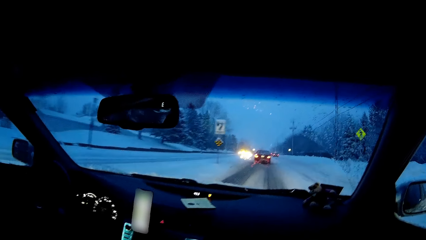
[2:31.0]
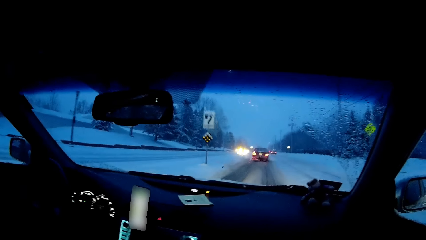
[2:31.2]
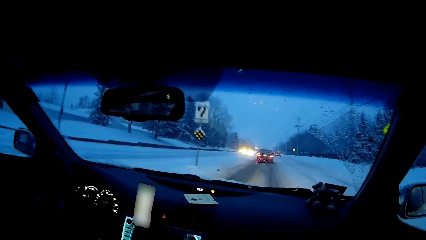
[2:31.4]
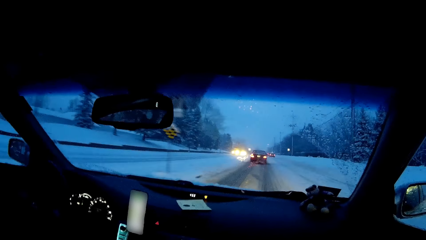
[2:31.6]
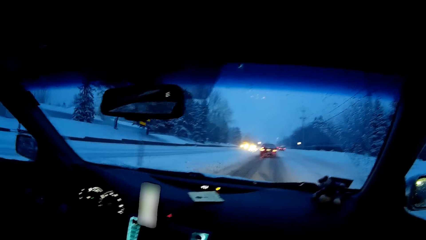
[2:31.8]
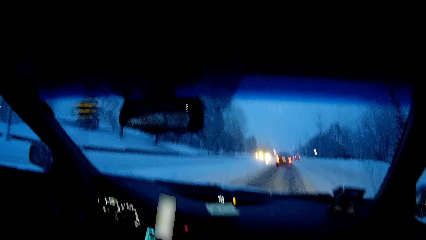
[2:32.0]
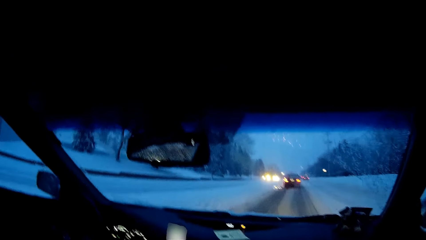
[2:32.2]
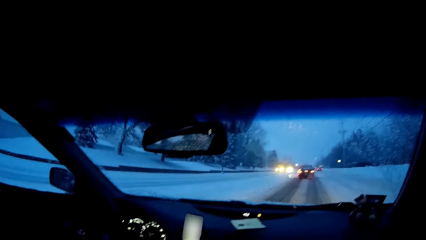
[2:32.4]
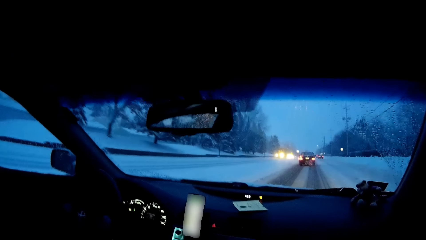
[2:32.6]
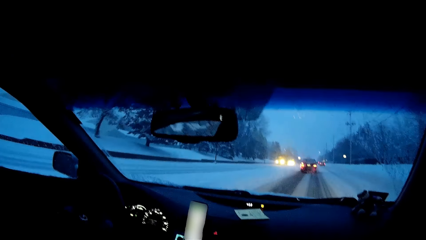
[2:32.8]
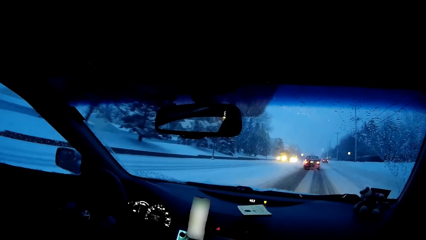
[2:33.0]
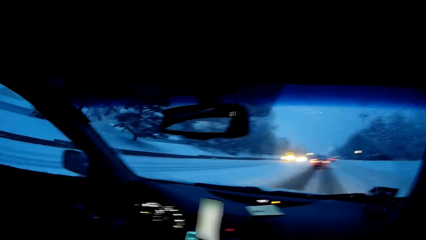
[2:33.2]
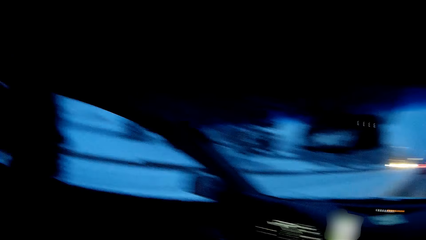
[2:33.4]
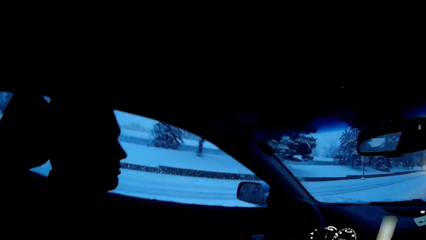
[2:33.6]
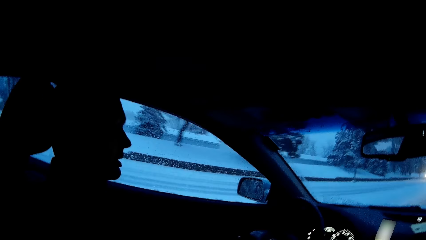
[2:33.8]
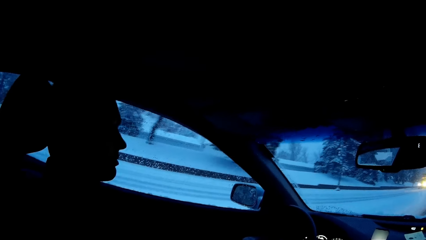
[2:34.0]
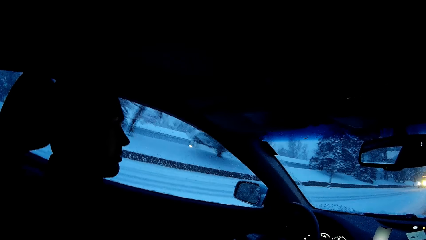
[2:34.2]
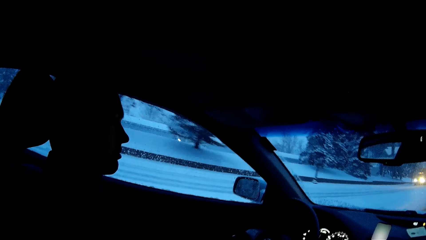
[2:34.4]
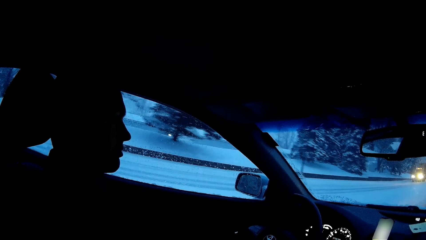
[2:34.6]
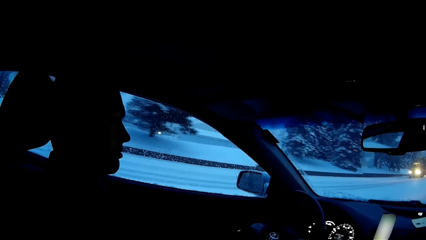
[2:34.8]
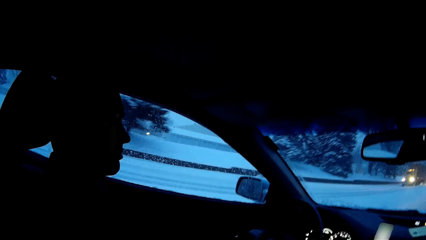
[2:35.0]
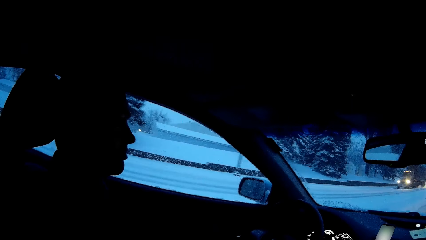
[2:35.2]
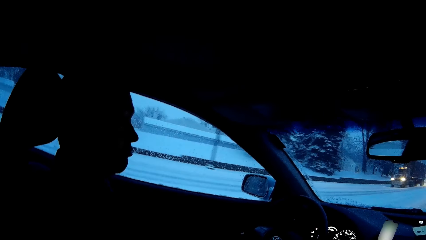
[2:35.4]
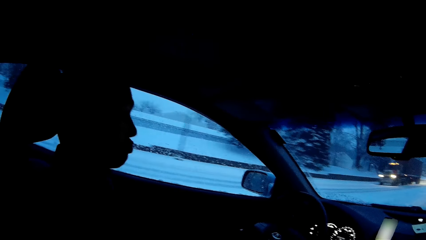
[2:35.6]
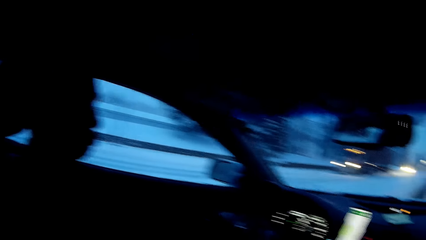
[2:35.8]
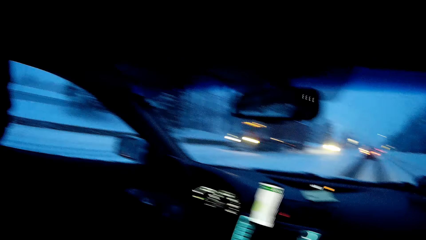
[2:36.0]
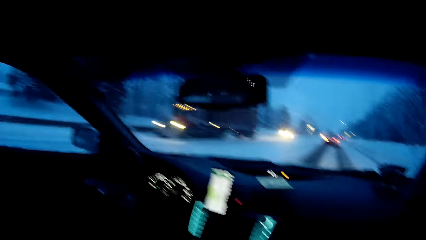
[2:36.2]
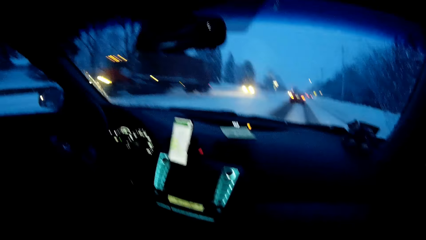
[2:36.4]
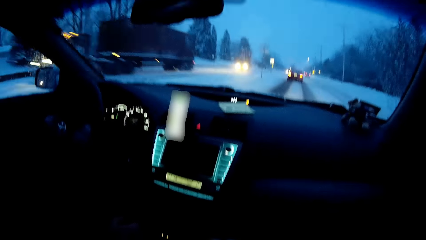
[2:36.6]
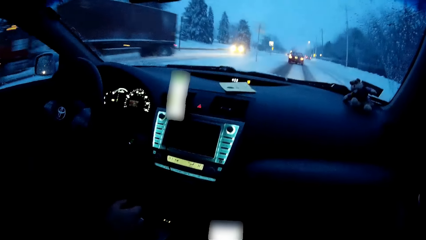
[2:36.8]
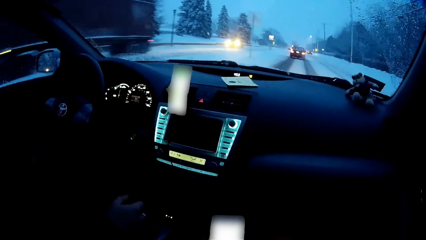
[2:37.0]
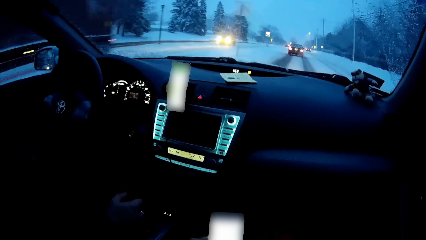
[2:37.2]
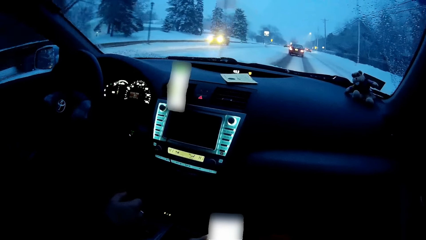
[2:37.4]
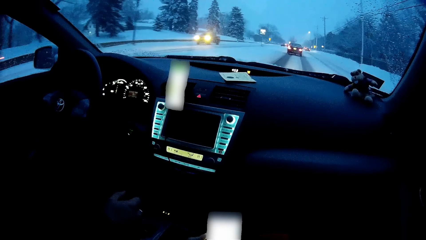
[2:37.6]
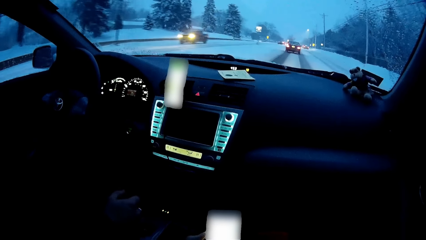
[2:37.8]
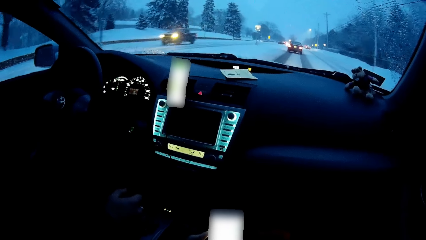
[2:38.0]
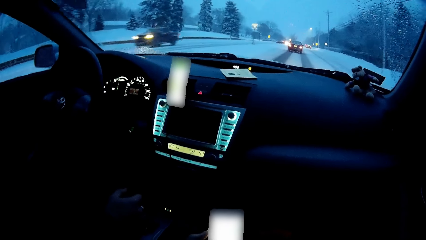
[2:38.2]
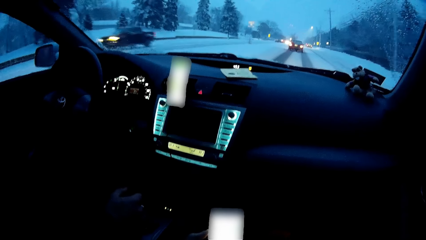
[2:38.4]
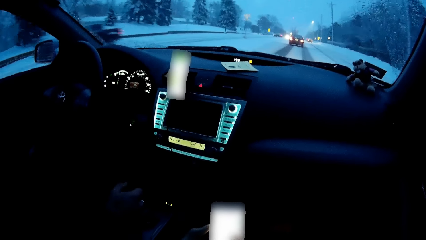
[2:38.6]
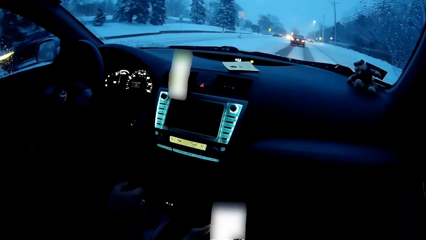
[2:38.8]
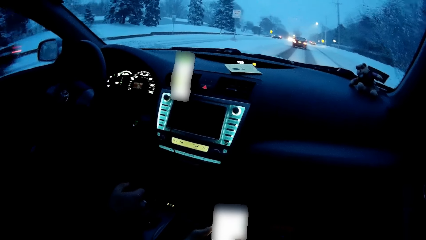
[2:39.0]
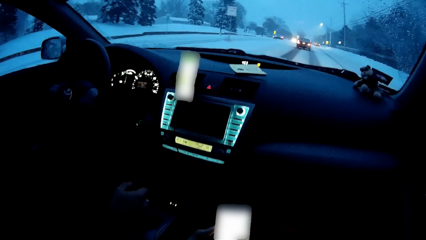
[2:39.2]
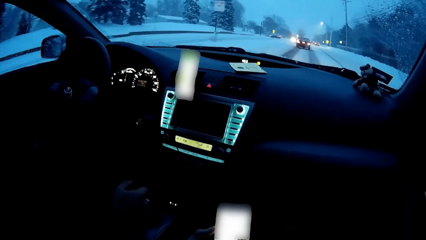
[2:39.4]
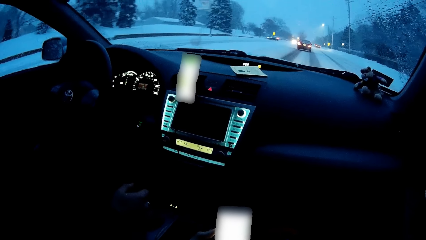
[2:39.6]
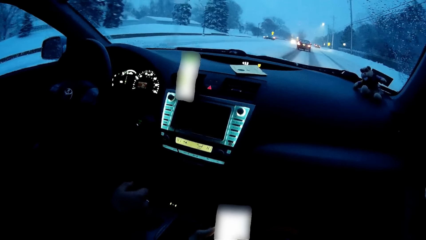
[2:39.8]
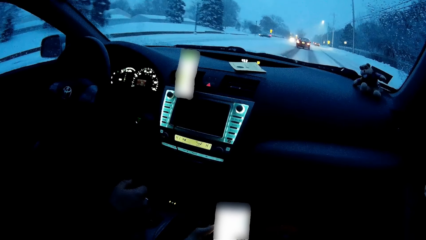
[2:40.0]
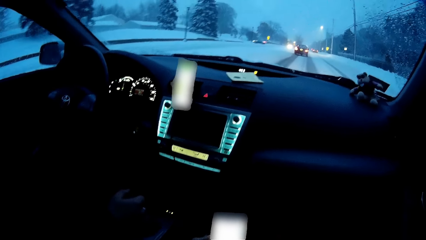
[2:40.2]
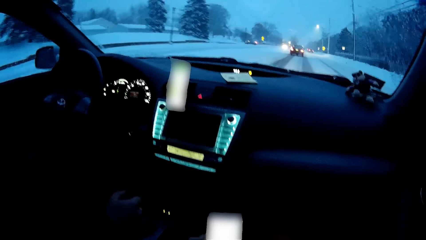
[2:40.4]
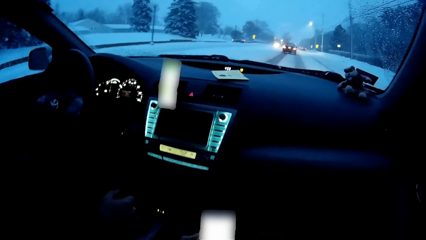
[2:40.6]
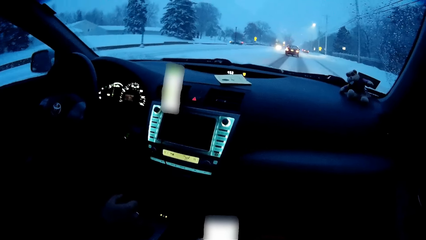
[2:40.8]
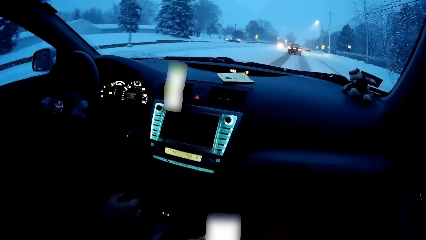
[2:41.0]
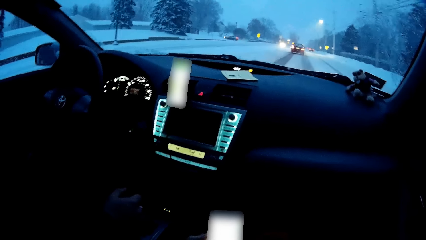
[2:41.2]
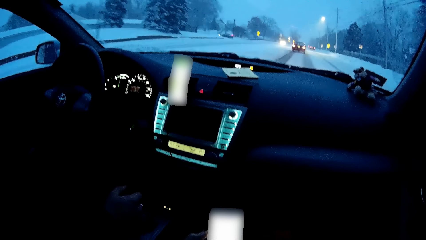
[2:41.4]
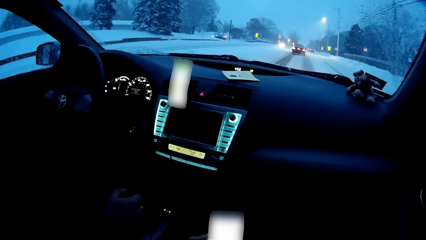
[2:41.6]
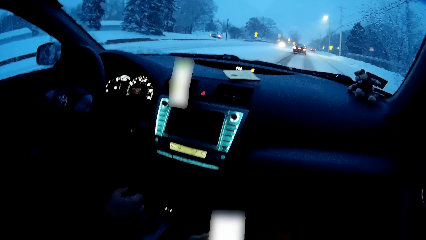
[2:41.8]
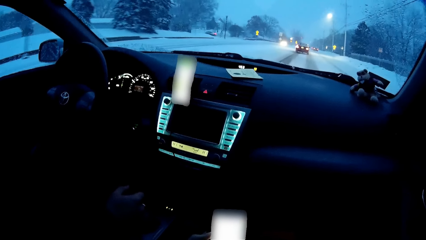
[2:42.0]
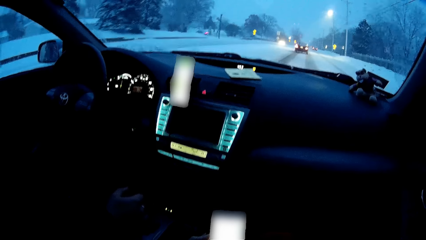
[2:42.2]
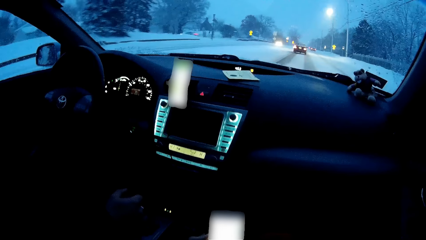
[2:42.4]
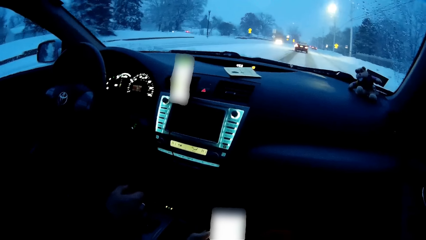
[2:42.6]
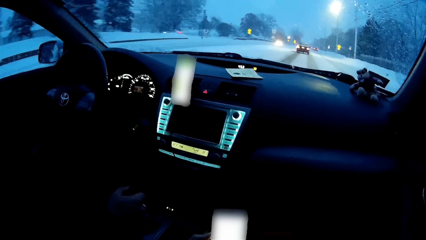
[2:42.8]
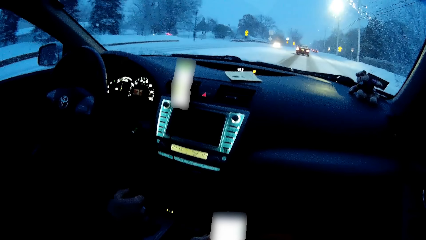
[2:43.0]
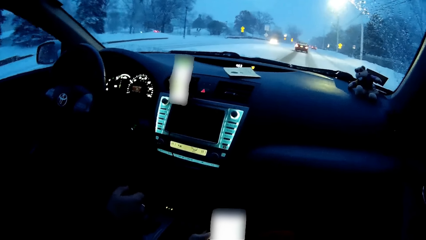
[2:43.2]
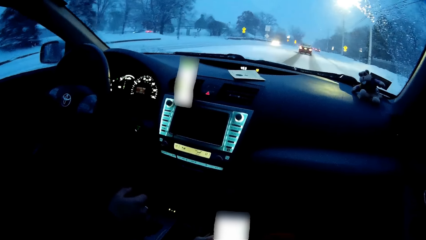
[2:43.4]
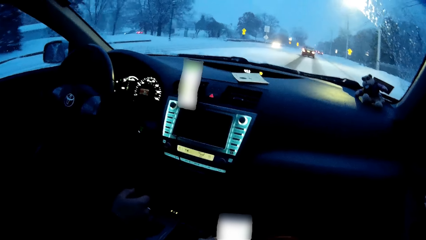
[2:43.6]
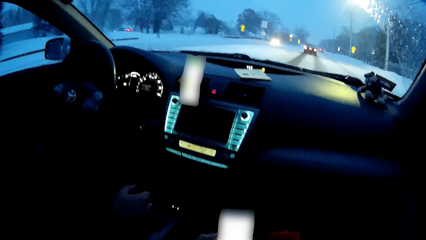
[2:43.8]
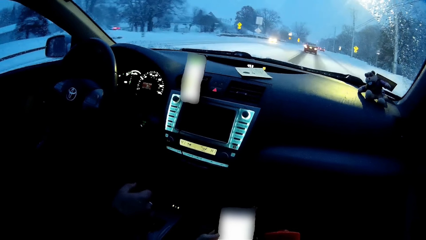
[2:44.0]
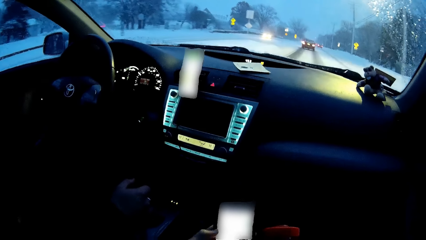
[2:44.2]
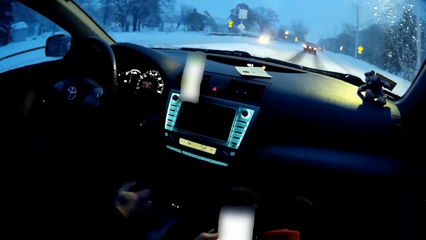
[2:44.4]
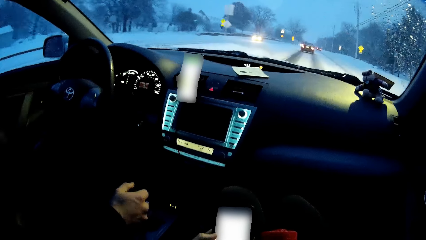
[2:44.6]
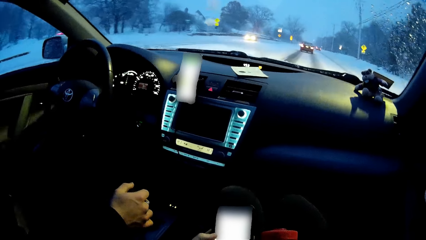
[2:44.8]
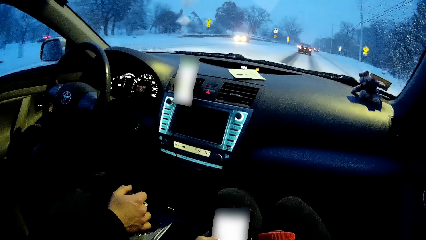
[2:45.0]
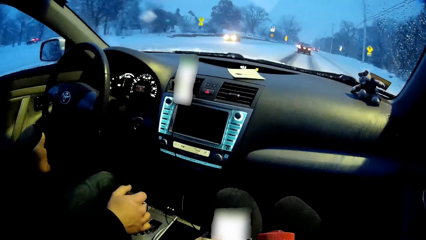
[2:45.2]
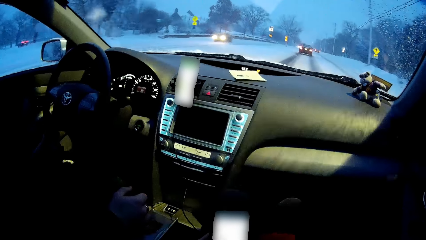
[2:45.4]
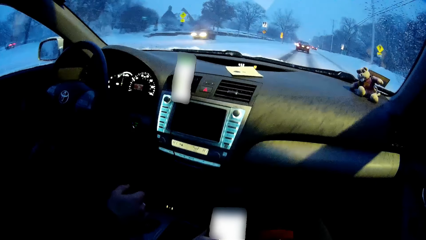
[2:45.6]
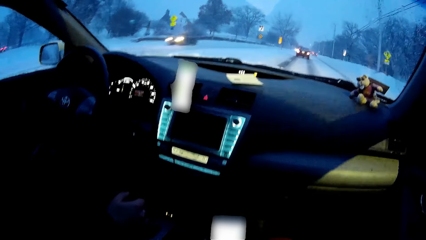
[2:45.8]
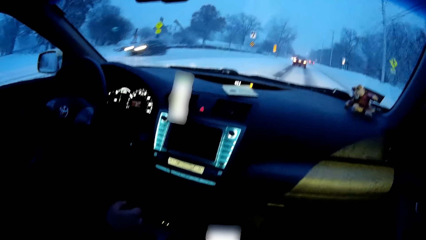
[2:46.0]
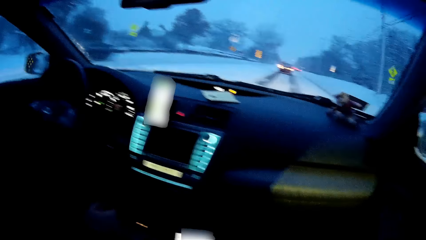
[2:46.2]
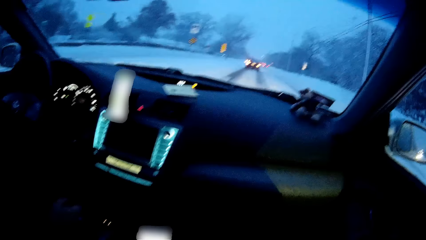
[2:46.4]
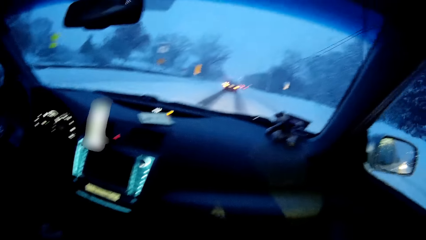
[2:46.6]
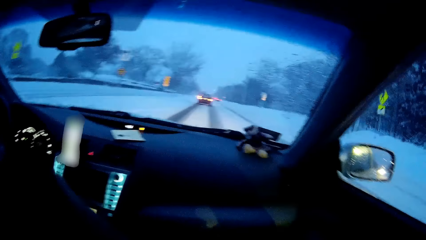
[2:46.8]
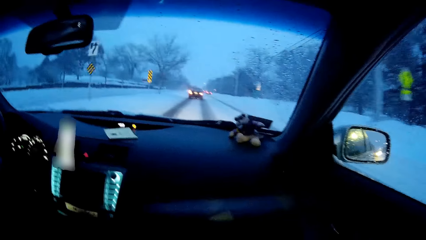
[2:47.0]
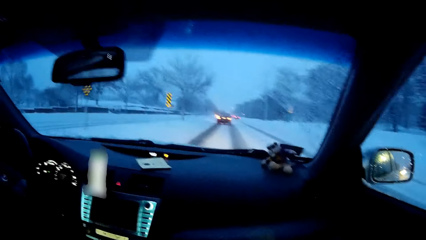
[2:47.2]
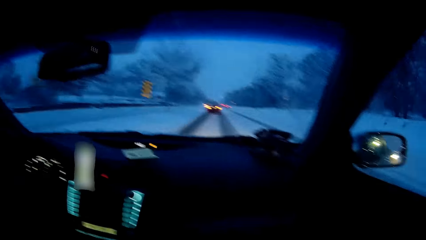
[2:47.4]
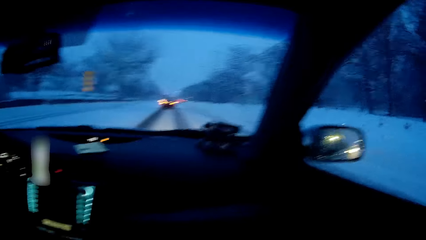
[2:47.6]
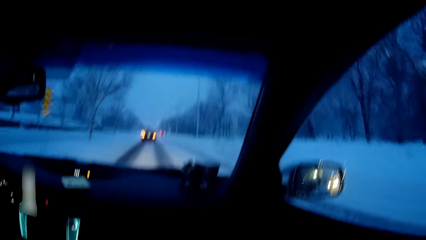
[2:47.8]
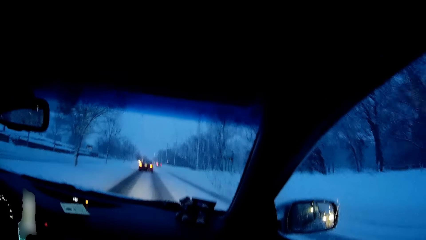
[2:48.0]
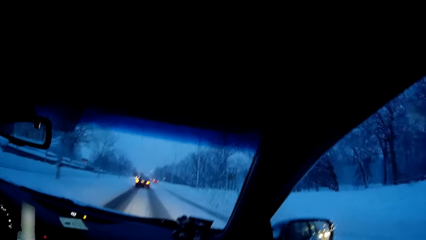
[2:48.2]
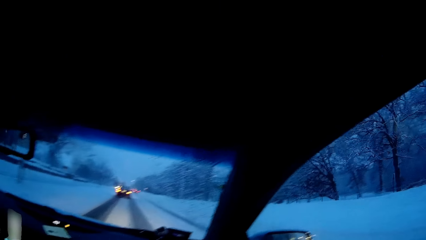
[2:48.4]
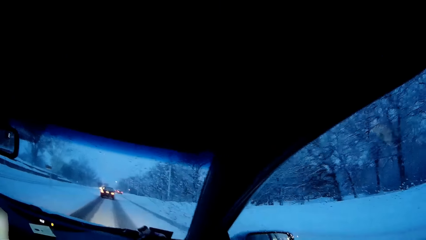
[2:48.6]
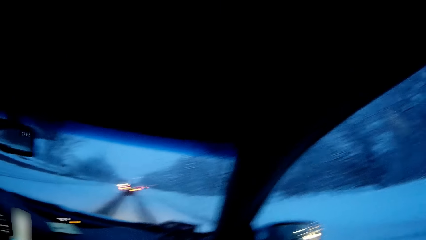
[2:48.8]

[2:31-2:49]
A man drives the car on the road. The camera wearer observes the road. He operates his phone. He observes the road.
